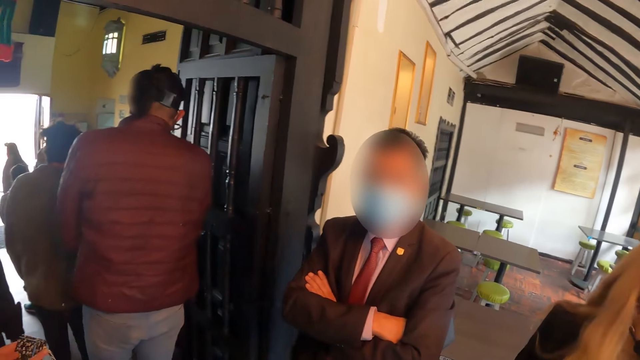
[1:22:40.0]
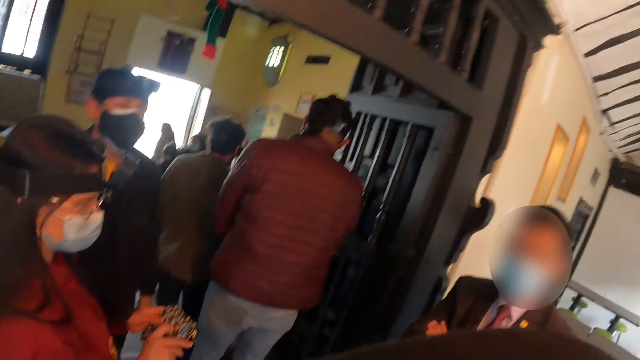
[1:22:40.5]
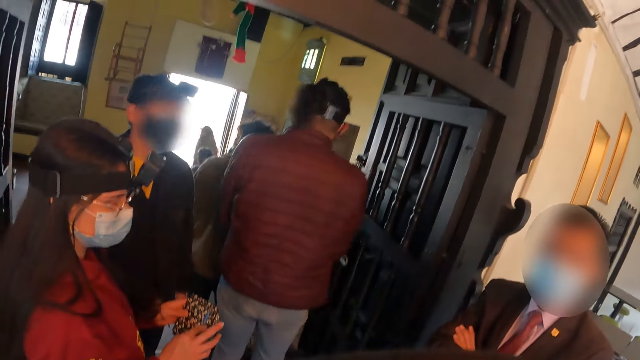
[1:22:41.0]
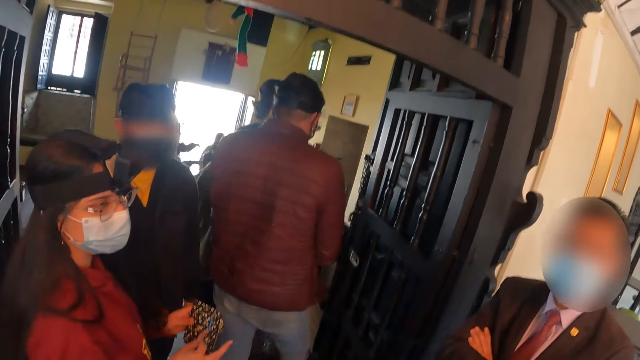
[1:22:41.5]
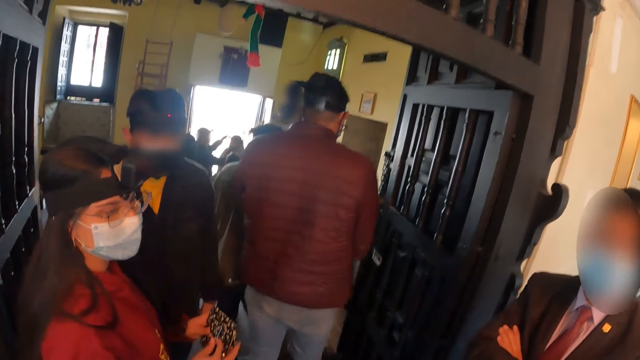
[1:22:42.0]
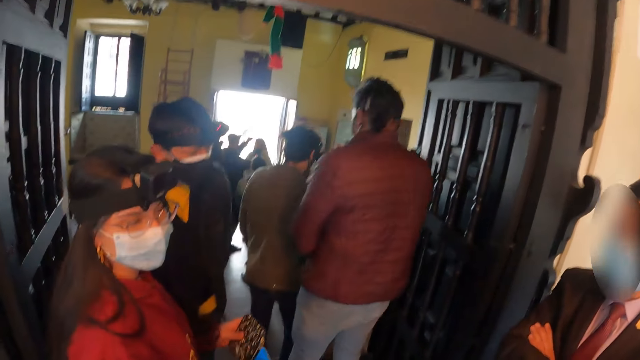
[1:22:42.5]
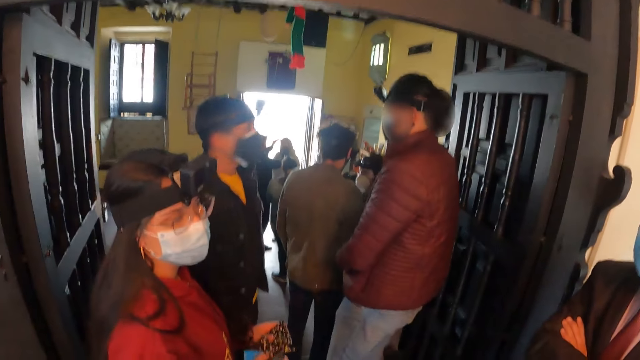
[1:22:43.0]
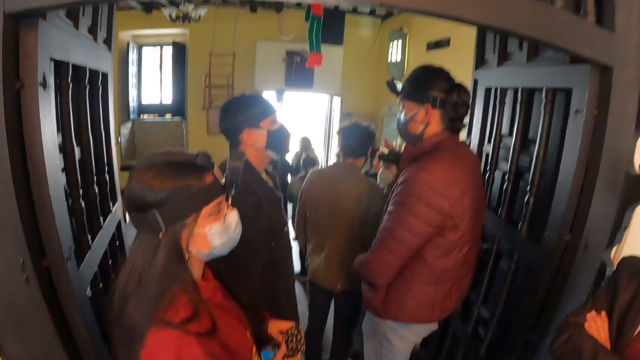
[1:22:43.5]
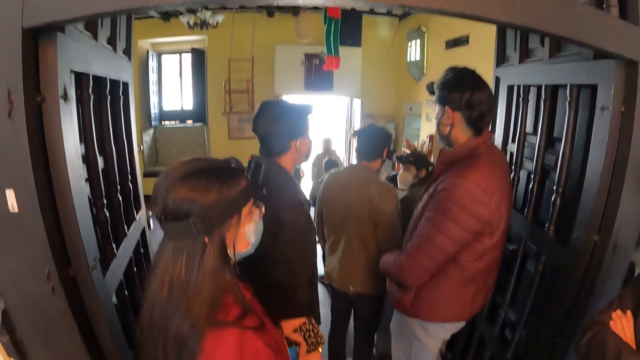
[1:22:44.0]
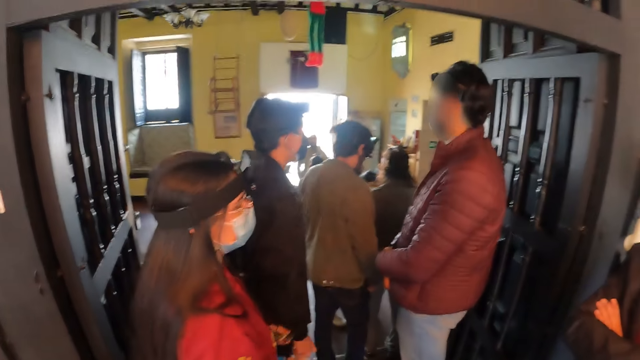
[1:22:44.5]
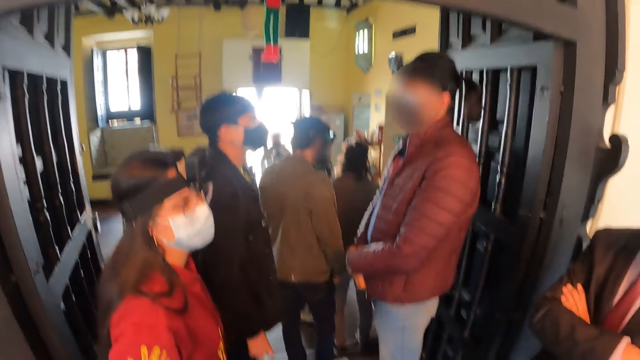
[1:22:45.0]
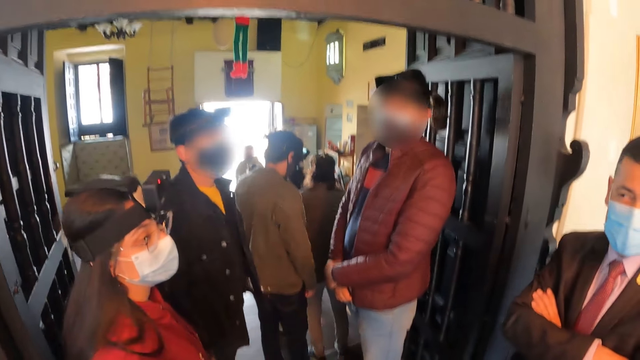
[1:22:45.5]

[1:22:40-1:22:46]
The camera wearer looks around the house.

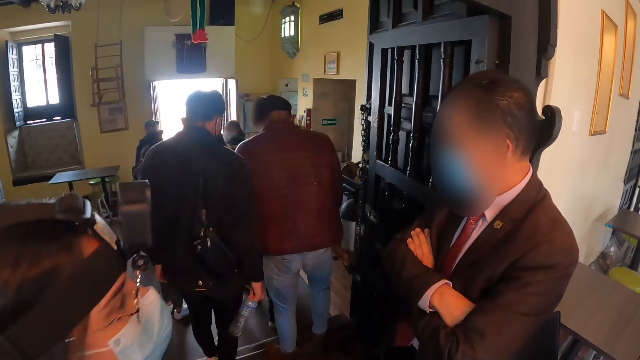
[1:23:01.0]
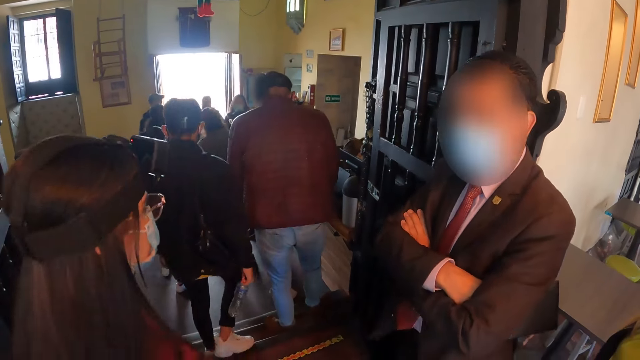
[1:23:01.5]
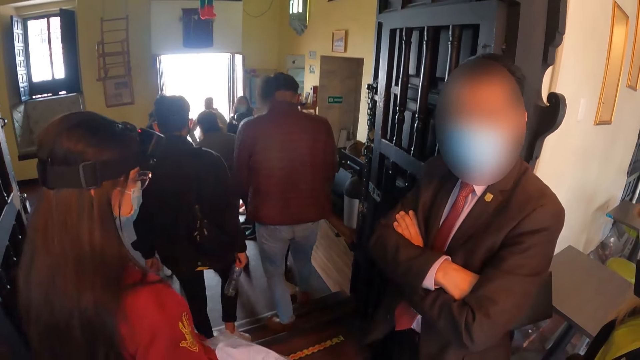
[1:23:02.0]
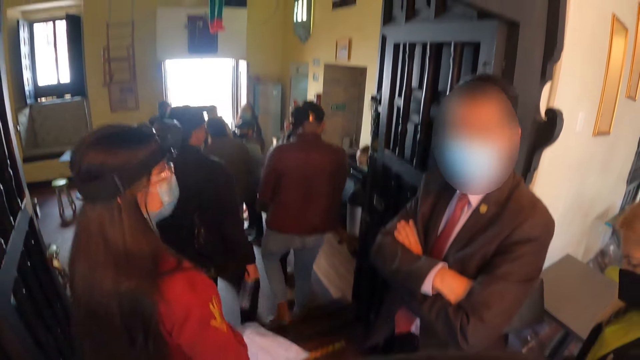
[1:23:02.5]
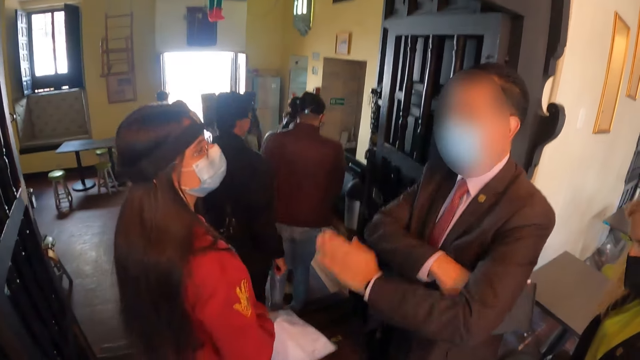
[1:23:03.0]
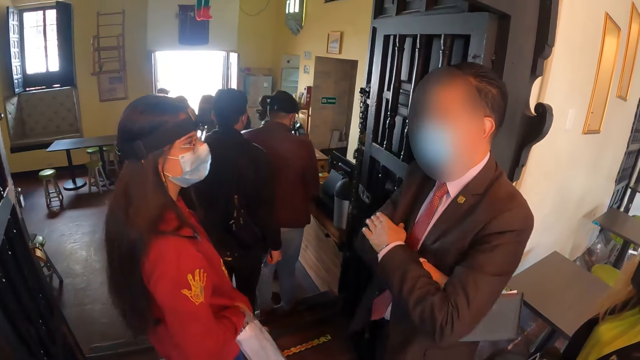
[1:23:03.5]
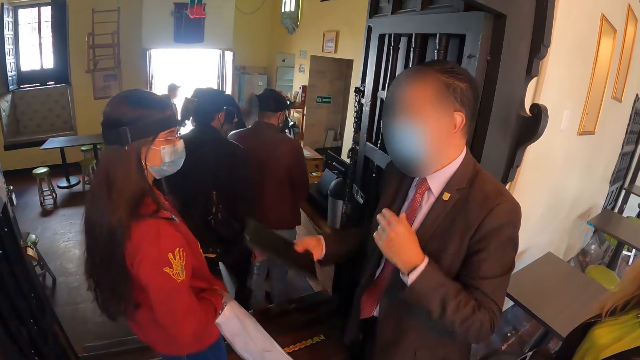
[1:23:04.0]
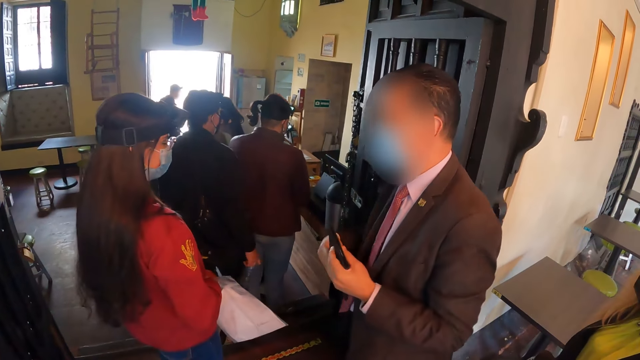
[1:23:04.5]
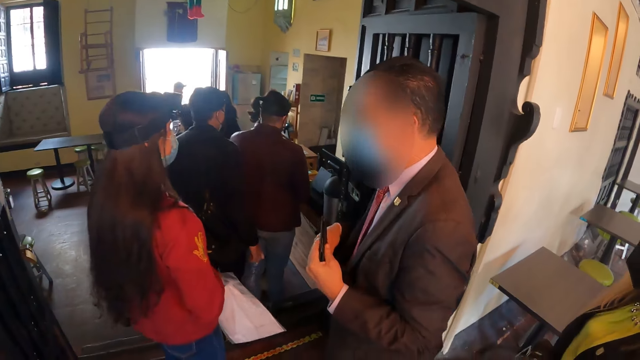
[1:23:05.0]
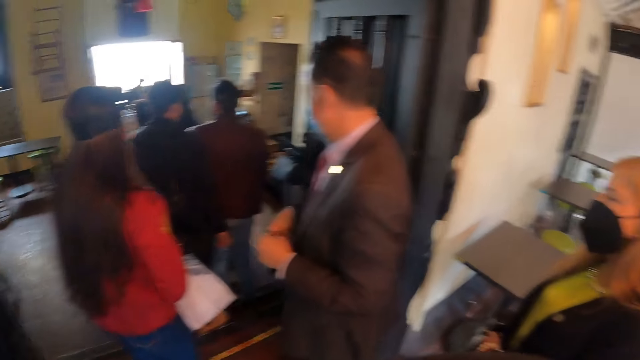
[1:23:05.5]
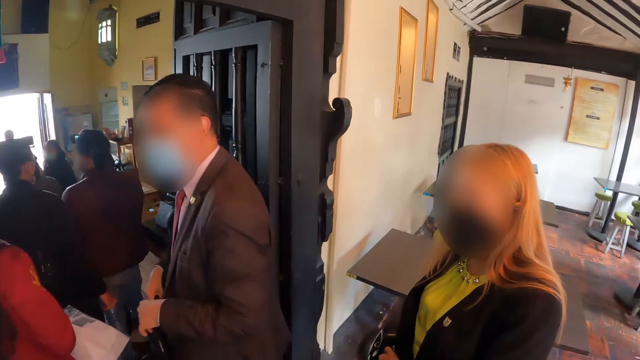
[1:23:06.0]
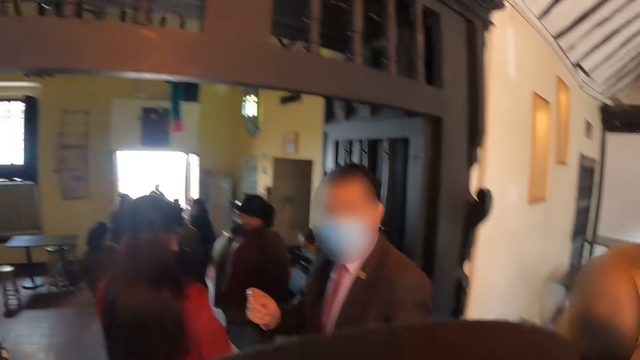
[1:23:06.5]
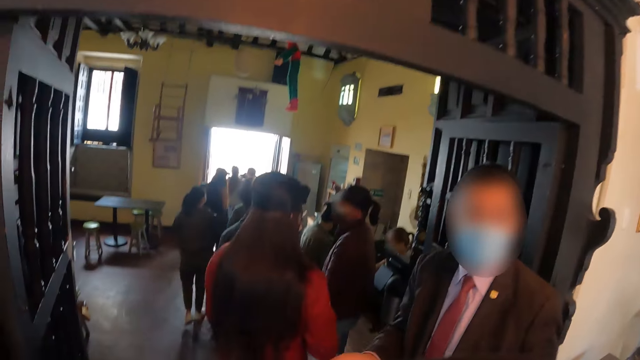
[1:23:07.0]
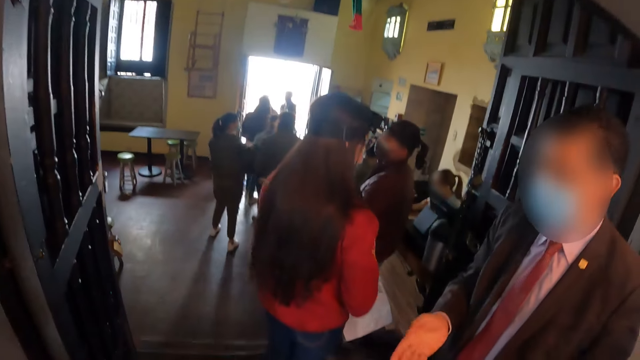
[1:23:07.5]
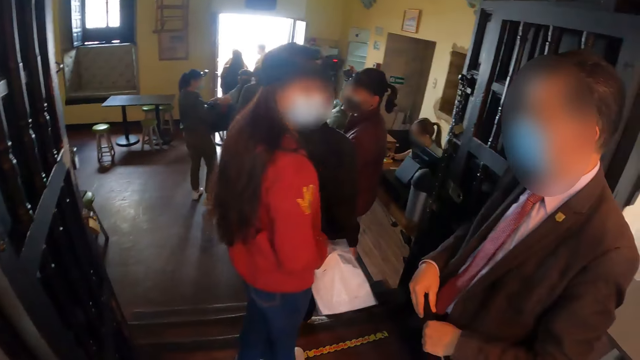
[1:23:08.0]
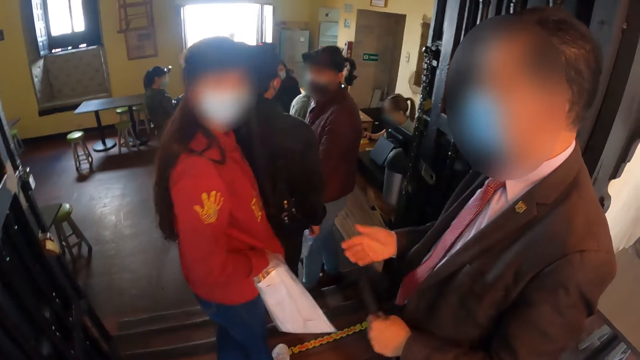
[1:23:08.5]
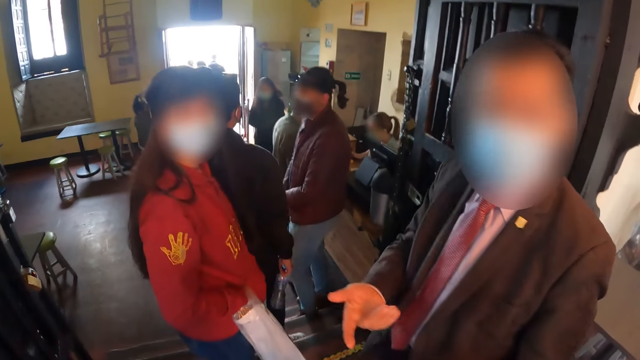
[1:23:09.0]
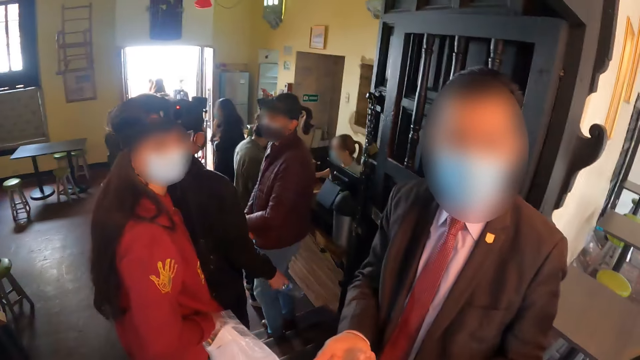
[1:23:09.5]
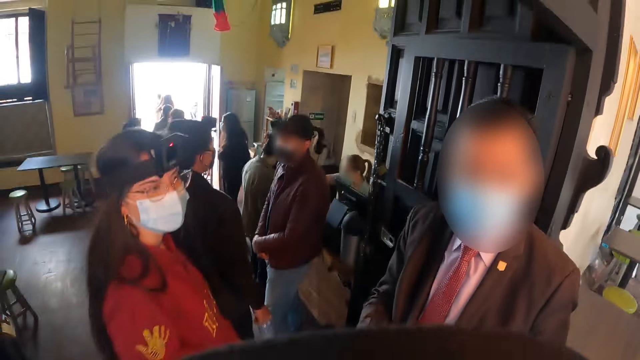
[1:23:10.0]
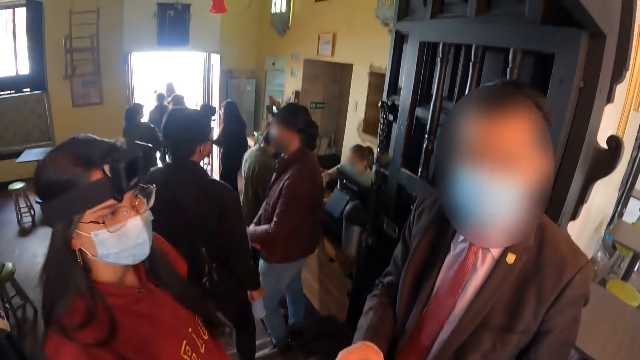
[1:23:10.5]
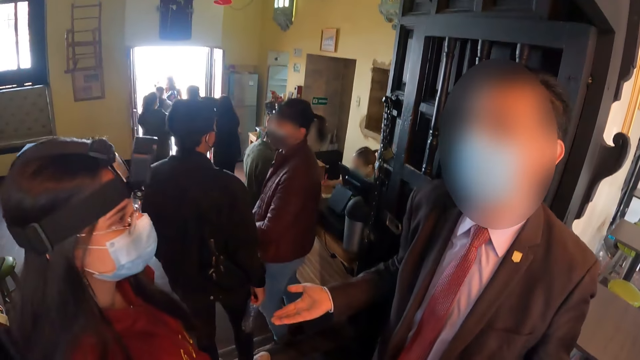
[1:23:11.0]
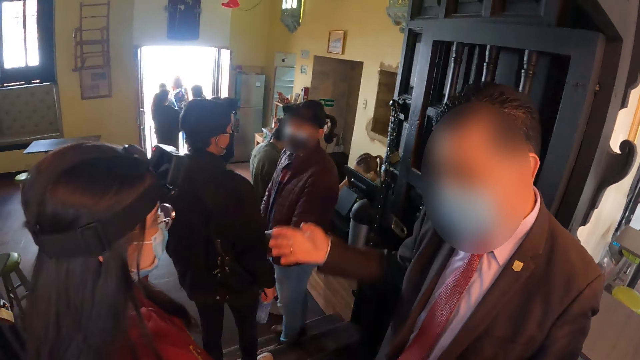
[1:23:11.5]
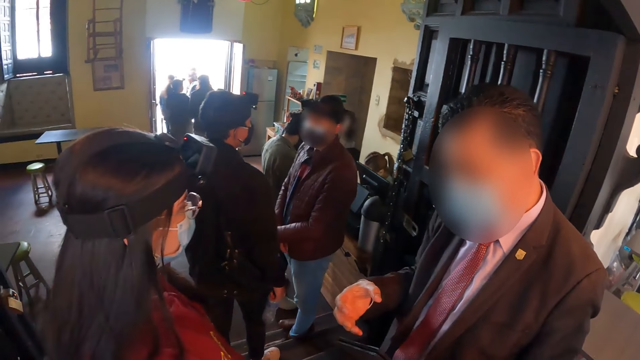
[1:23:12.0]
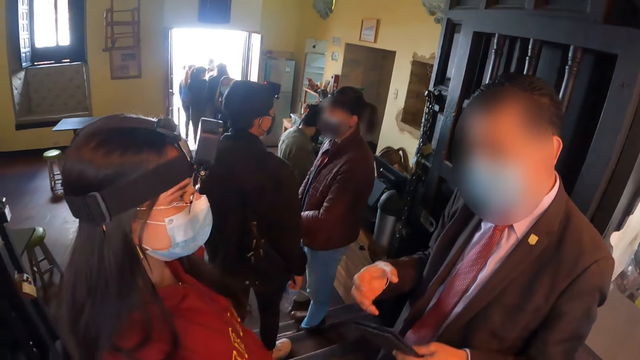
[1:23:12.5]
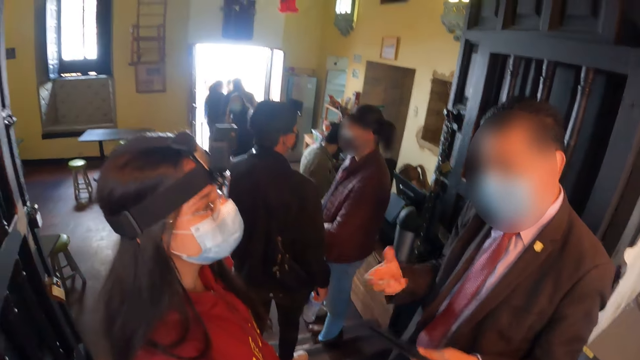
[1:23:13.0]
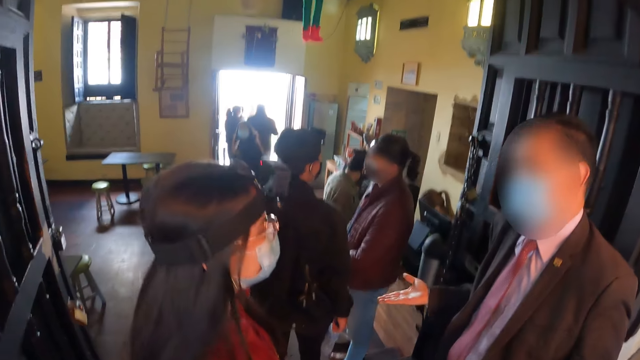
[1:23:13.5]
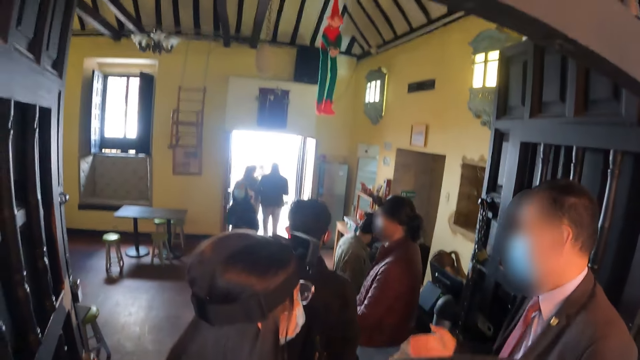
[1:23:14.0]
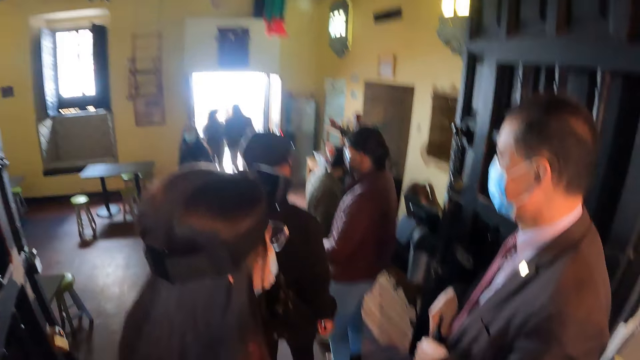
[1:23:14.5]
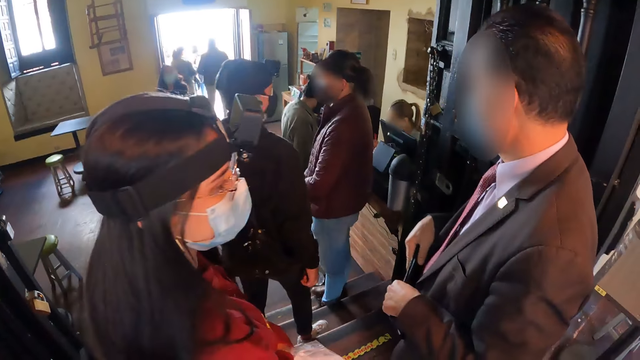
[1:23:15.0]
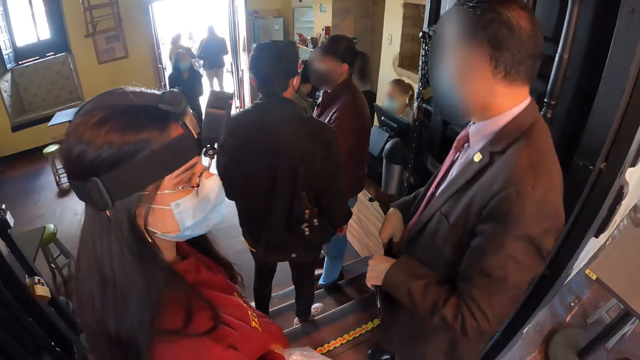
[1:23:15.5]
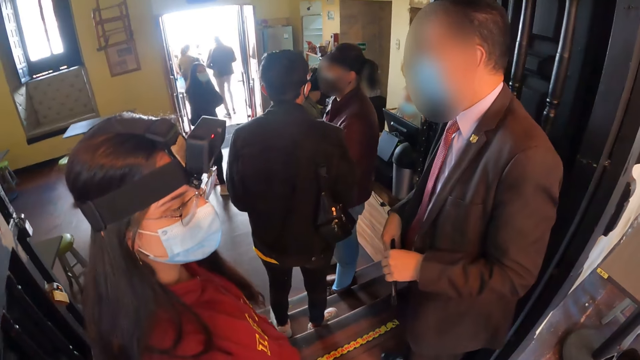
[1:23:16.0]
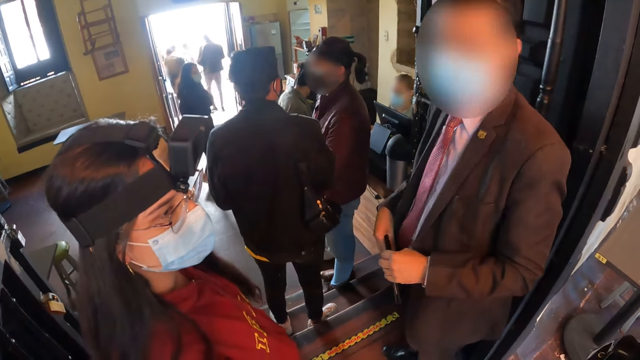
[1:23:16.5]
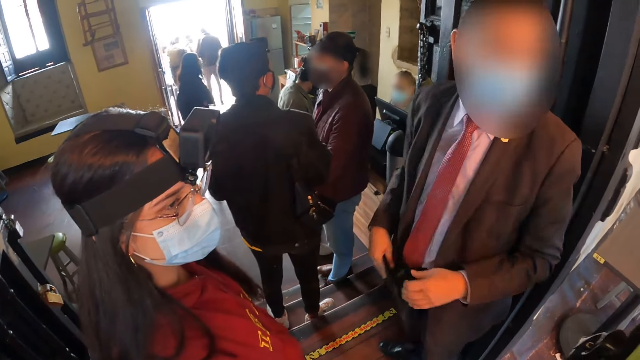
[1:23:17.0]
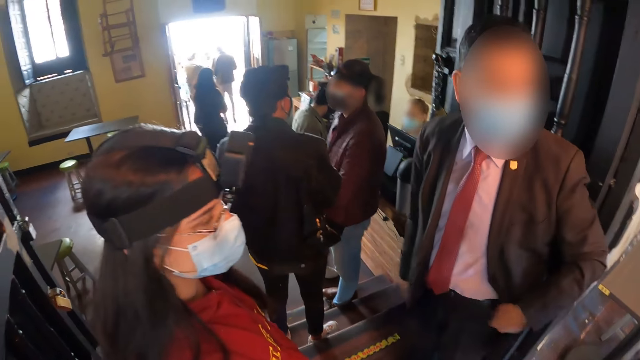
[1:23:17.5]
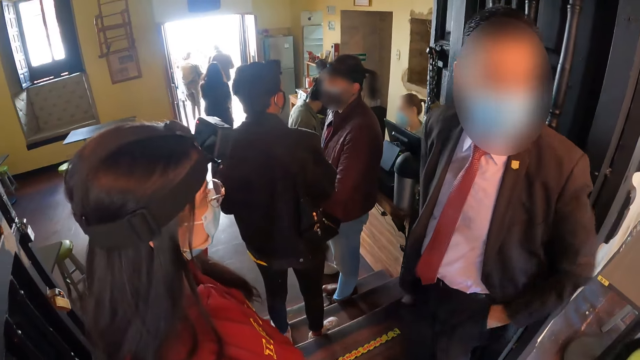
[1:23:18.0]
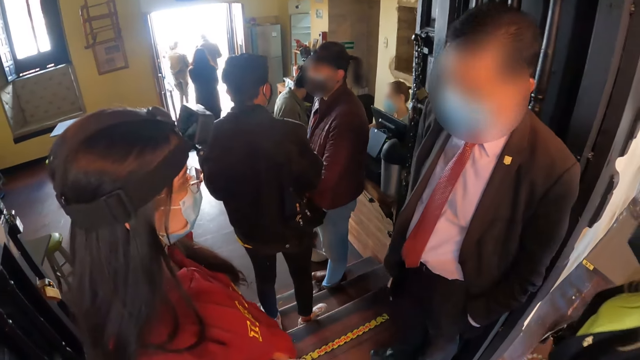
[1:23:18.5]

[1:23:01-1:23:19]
A woman adjusts herself. A man does a hand gesture. The camera wearer looks around the house. The man does a hand gesture. The camera wearer looks around the house. The man adjusts his hands.
